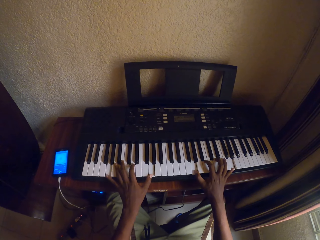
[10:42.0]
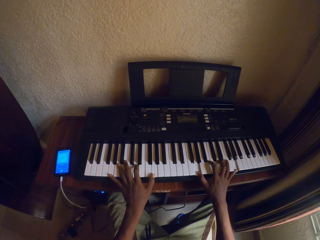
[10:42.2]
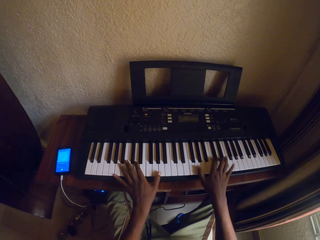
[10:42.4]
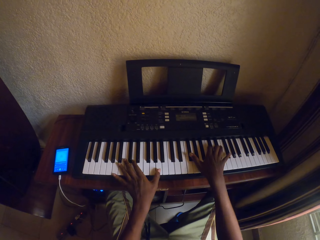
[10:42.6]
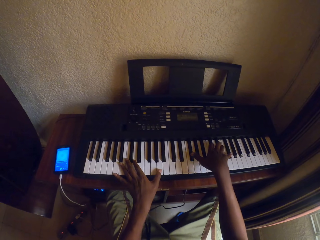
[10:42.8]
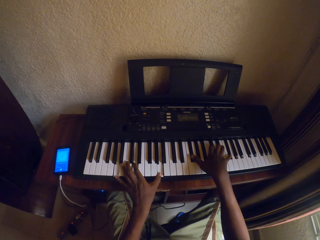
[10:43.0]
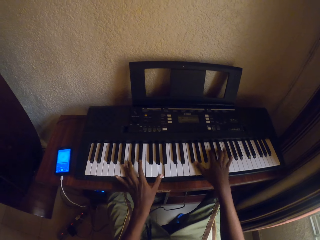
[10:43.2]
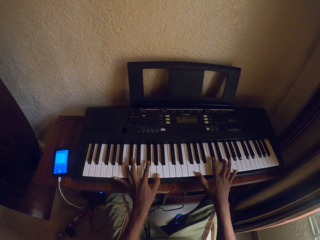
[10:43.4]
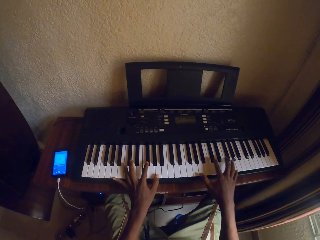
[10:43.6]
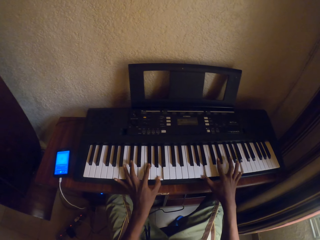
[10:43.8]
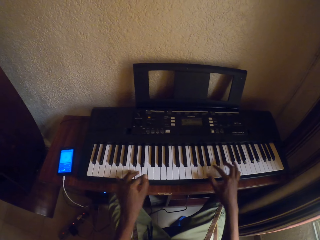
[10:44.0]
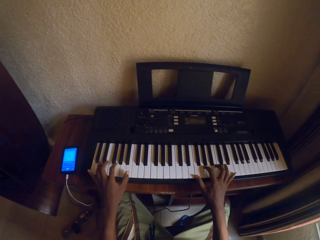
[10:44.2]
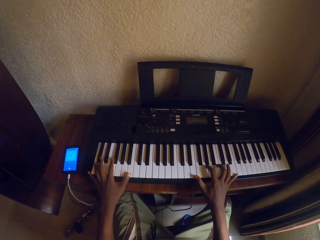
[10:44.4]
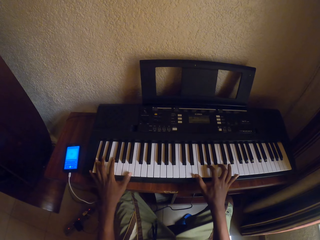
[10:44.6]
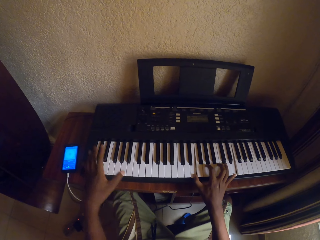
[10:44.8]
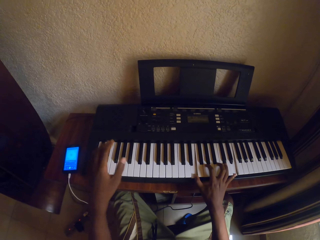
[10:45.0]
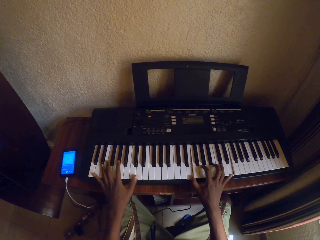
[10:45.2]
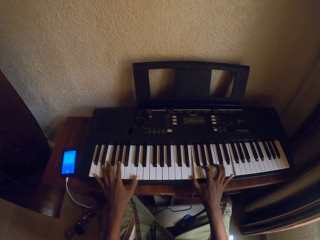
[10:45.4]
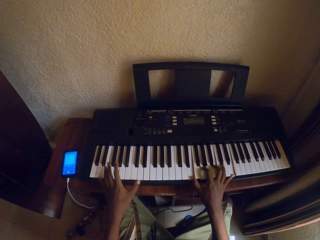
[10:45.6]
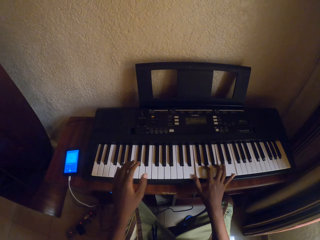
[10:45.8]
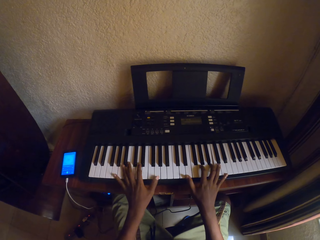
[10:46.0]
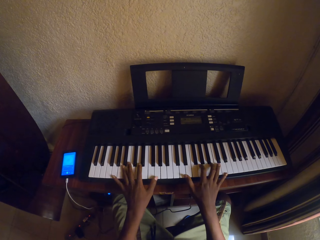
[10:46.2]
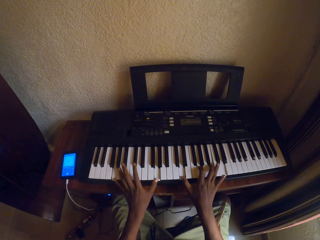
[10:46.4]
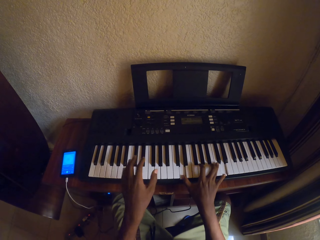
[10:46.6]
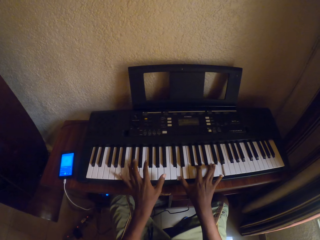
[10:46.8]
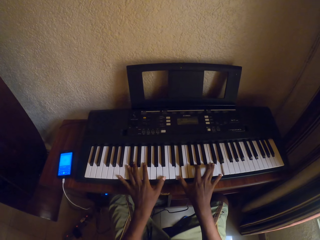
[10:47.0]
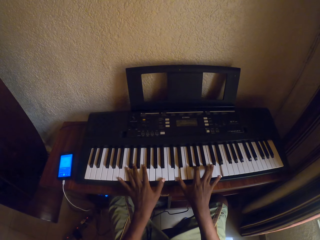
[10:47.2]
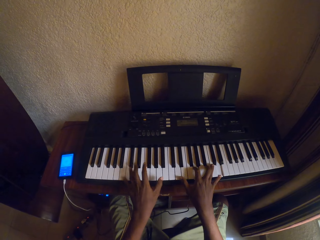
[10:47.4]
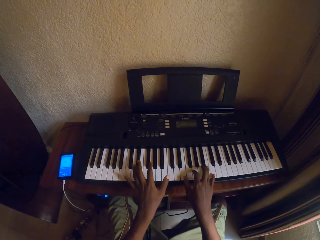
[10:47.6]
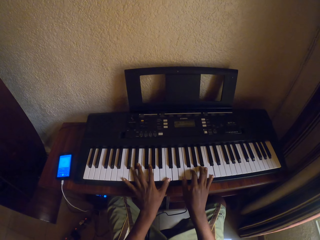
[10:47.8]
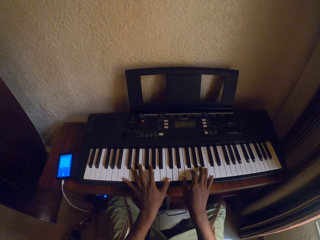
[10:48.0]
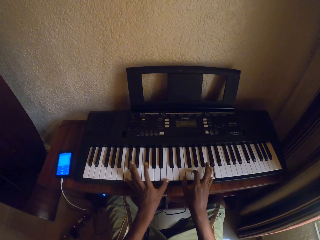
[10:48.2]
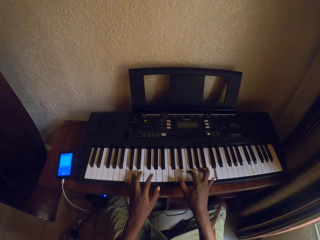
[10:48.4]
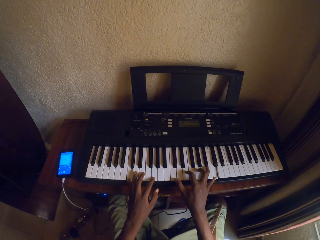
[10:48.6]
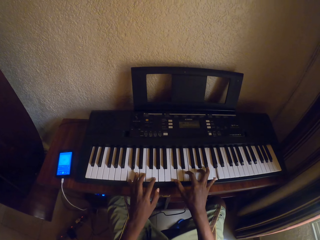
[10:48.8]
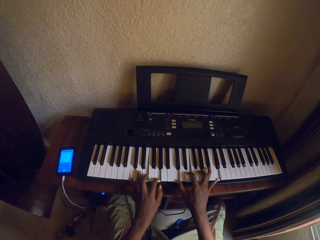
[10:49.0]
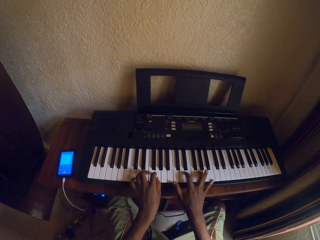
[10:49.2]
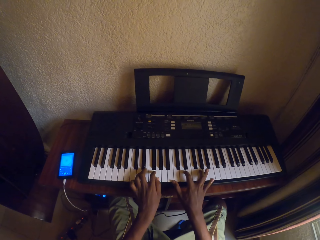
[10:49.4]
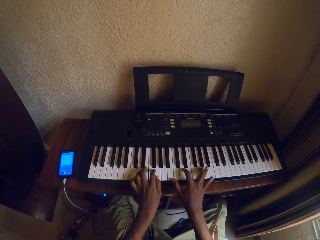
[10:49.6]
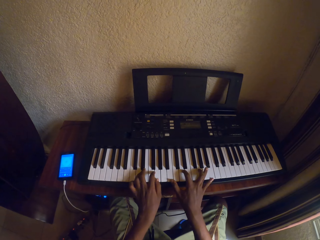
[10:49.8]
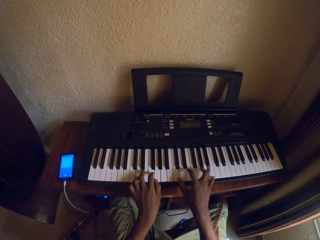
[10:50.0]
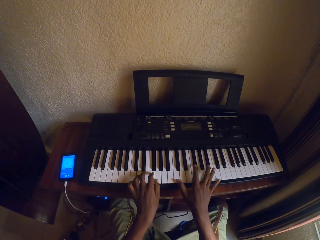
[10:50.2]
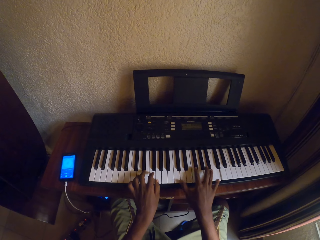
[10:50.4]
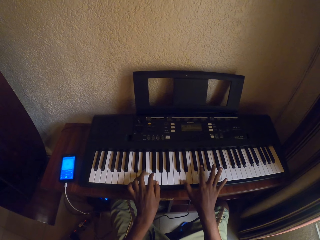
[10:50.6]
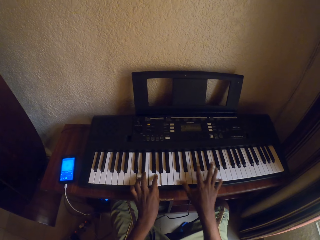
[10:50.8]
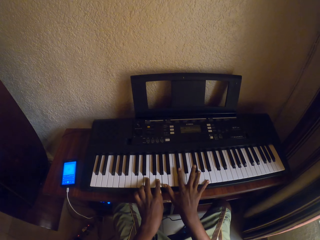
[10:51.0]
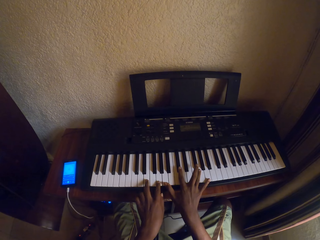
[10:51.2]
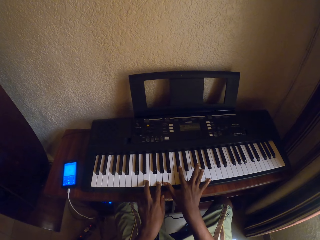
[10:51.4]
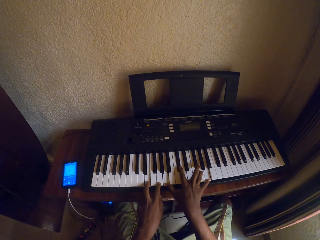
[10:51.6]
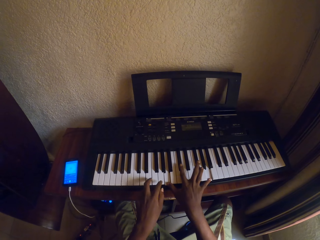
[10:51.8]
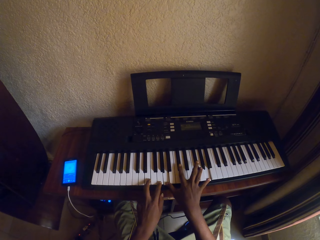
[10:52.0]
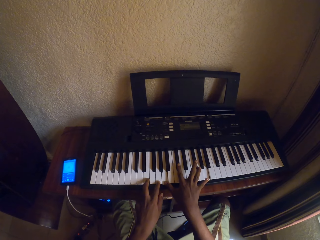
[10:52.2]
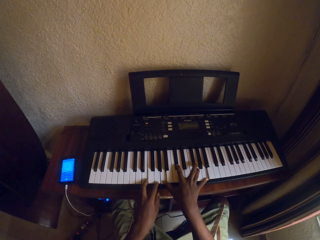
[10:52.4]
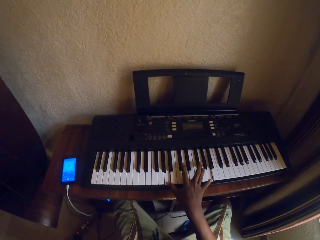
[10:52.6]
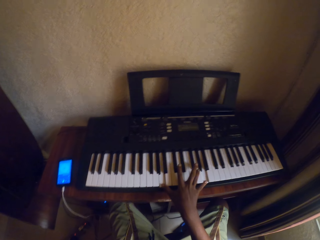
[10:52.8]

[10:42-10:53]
The camera wearer plays the piano with both hands. They play the piano with both hands repeatedly.

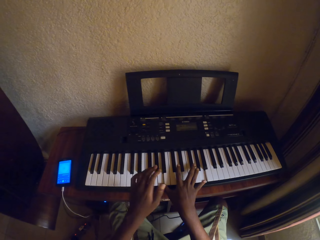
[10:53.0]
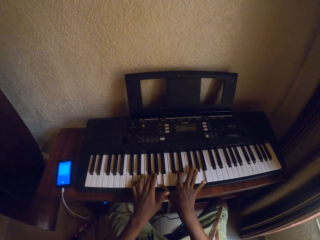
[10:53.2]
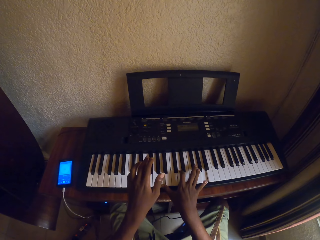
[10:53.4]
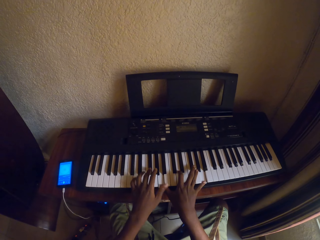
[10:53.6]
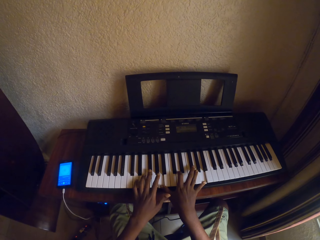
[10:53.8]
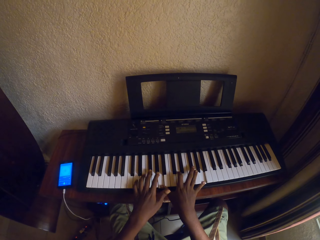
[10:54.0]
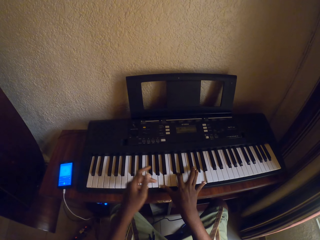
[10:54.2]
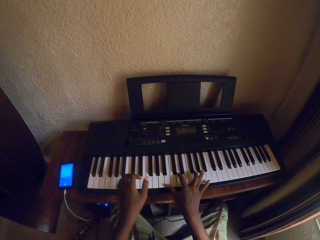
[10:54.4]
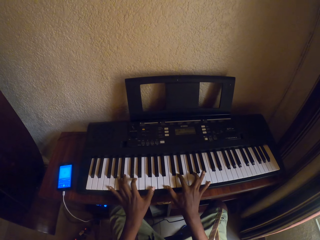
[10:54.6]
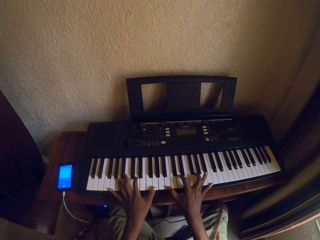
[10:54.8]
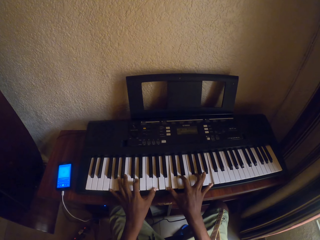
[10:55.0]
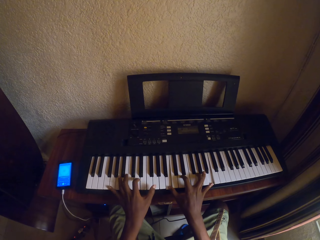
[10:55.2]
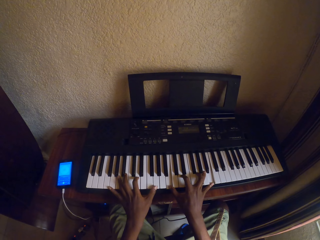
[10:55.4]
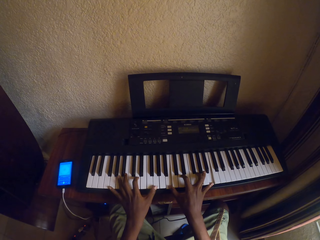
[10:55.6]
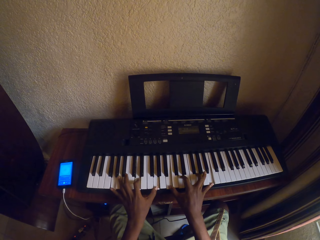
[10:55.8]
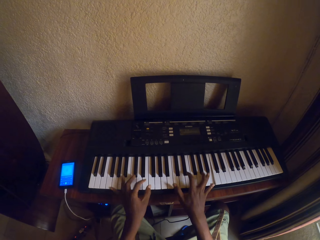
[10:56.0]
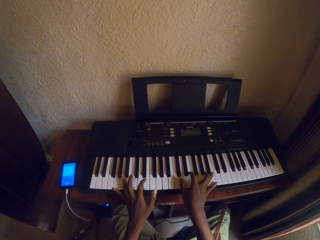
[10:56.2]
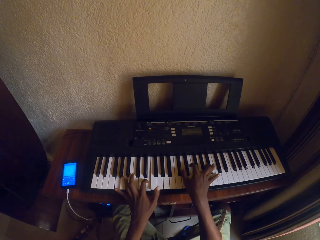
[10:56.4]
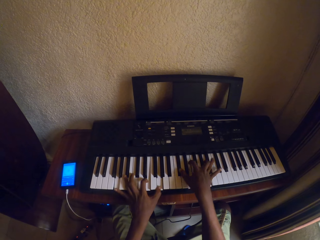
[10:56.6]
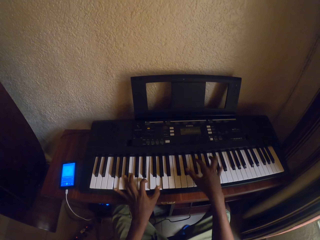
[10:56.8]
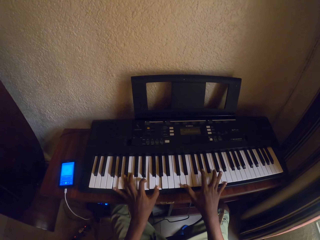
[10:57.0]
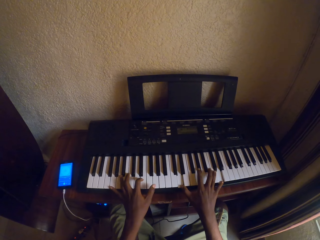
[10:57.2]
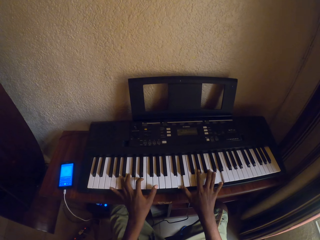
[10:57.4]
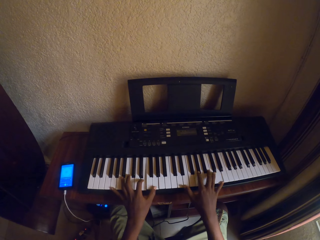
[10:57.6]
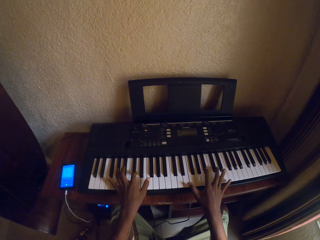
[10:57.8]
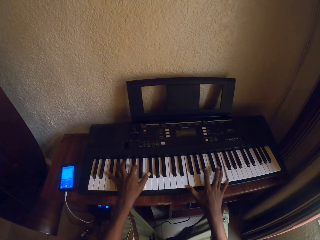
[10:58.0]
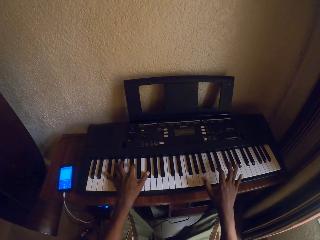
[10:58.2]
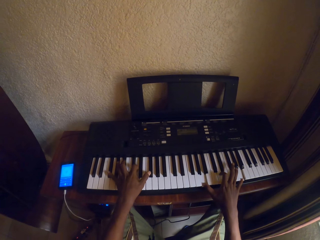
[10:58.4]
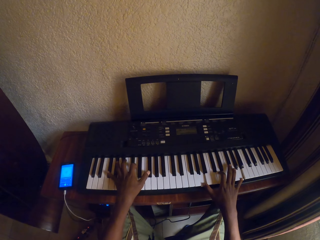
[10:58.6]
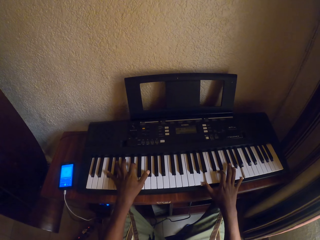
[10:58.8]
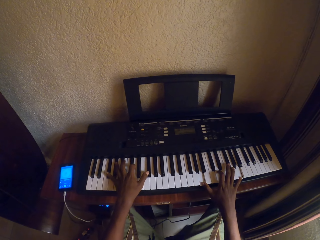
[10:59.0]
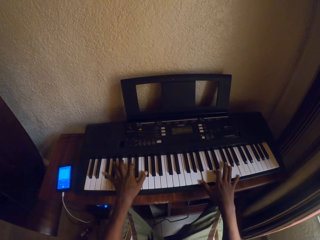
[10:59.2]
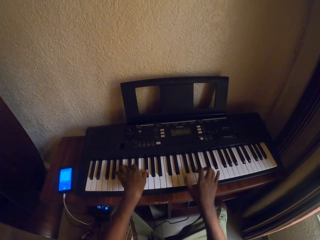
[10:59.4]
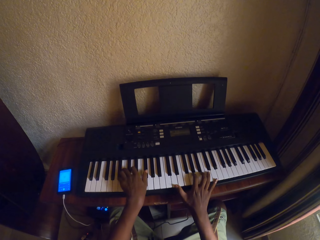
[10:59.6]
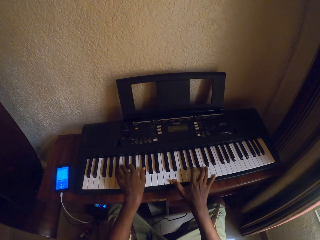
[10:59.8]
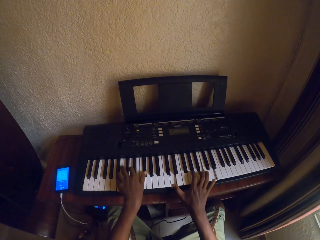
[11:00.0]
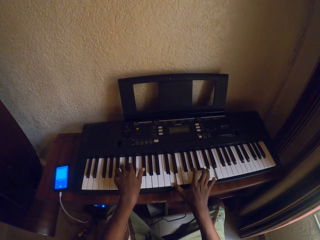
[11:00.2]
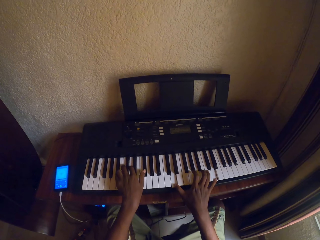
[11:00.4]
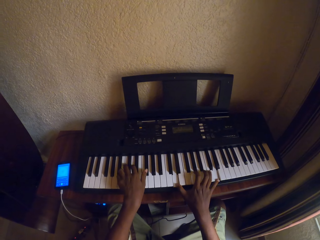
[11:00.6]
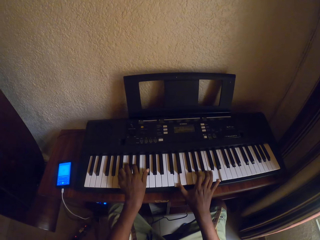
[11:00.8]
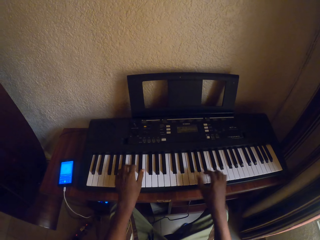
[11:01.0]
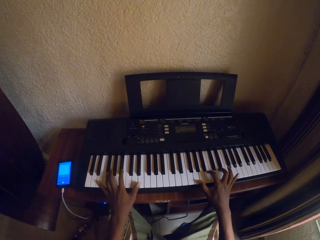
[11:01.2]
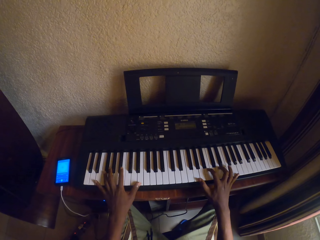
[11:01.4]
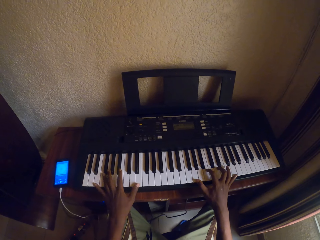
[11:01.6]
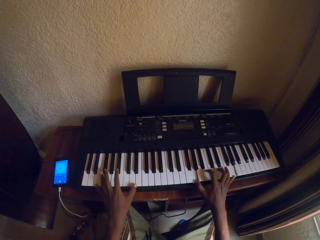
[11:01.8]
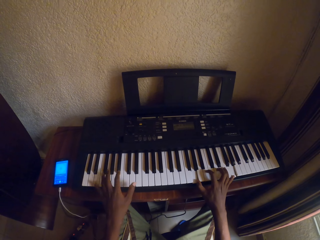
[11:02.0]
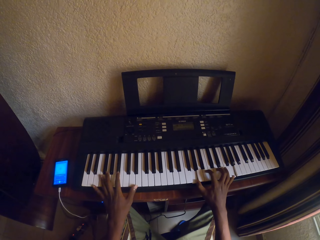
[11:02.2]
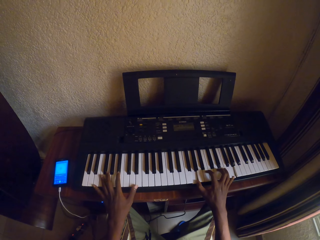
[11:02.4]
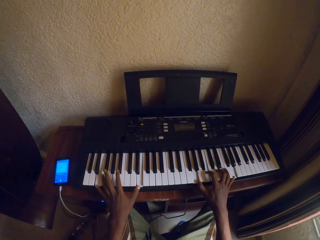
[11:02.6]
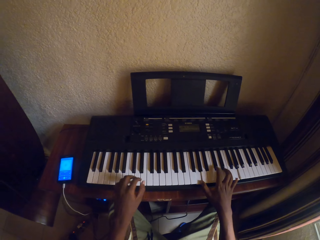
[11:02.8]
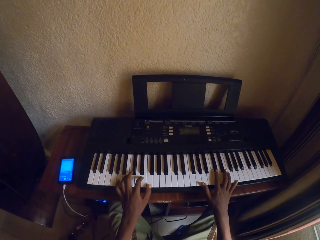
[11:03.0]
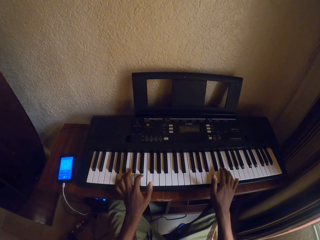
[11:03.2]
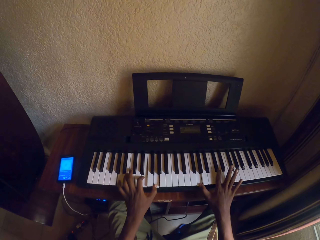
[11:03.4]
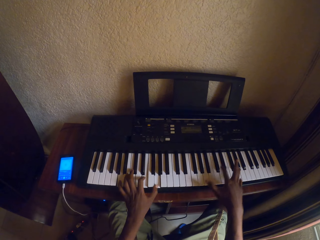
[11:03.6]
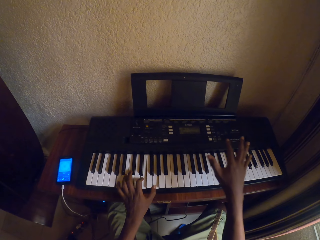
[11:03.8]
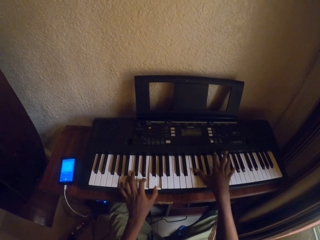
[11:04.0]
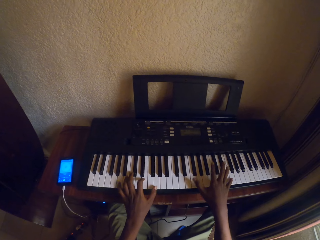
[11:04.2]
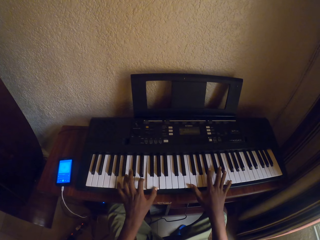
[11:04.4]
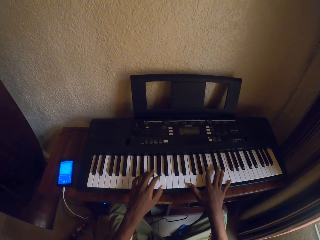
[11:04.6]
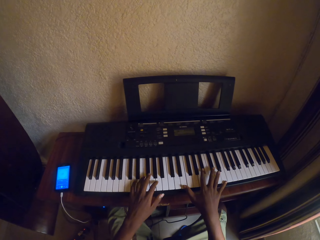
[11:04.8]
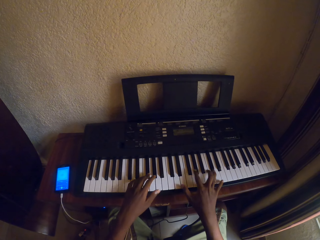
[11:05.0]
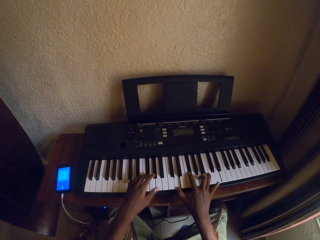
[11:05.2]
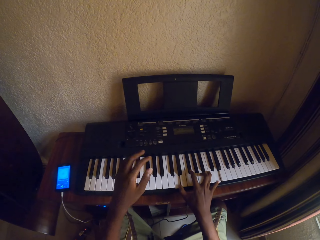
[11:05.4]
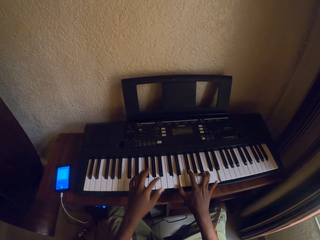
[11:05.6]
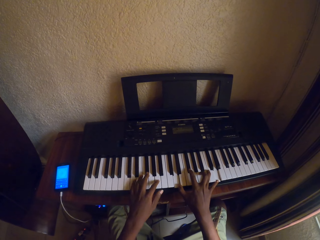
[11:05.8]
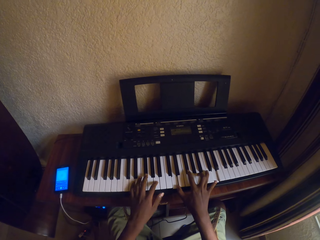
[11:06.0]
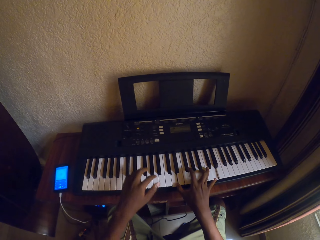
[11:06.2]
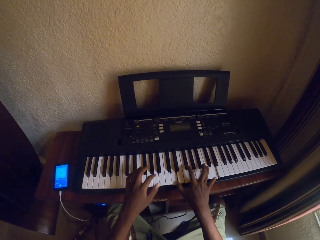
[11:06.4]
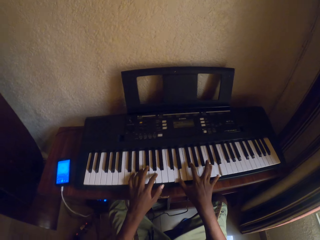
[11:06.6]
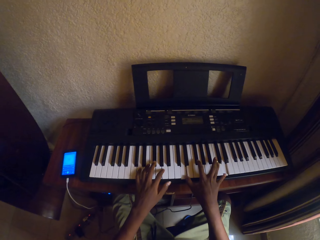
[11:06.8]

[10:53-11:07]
The camera wearer plays the piano with both hands. They play the piano with both hands repeatedly.
